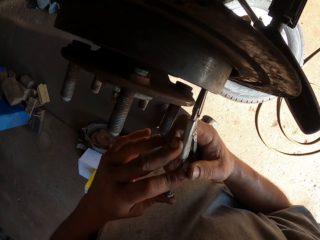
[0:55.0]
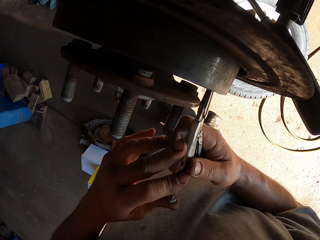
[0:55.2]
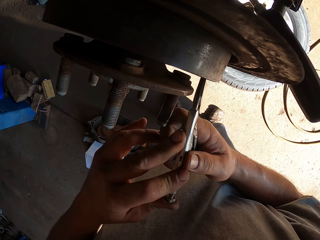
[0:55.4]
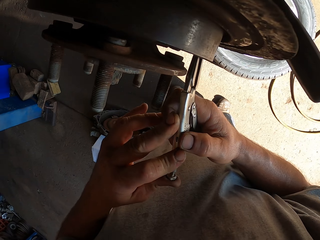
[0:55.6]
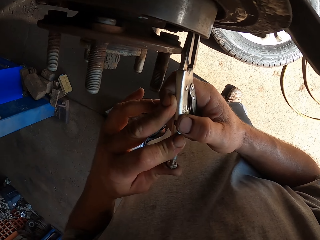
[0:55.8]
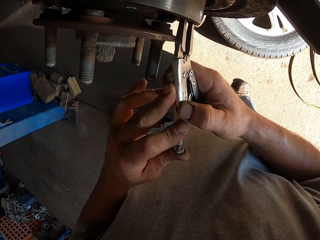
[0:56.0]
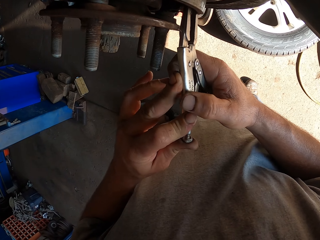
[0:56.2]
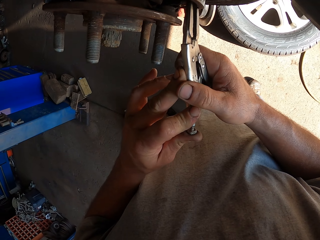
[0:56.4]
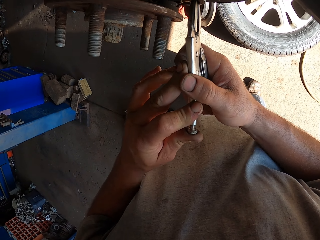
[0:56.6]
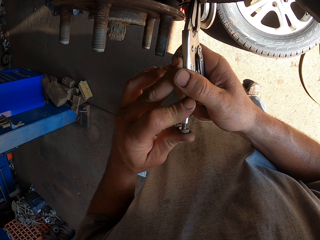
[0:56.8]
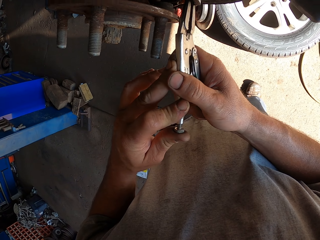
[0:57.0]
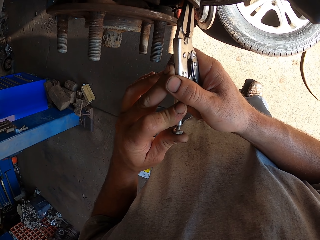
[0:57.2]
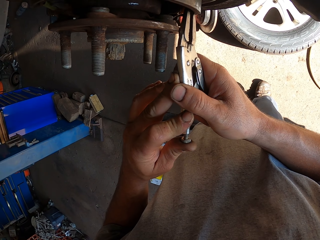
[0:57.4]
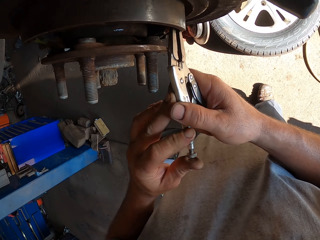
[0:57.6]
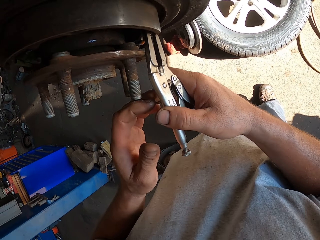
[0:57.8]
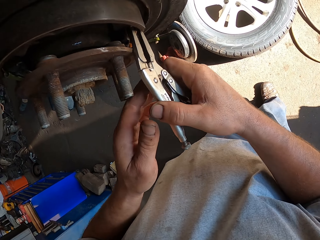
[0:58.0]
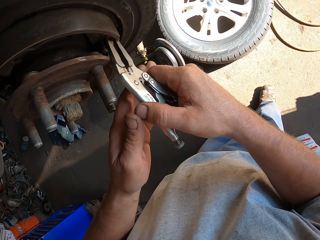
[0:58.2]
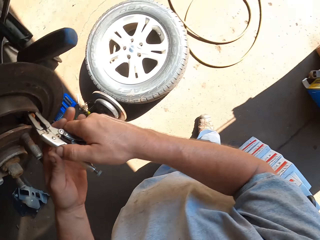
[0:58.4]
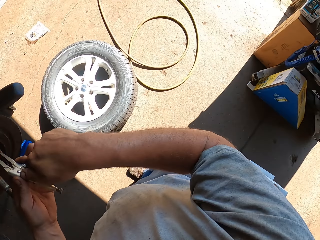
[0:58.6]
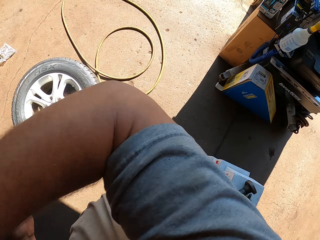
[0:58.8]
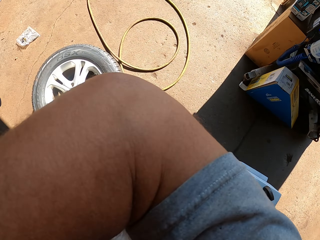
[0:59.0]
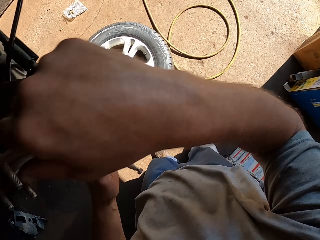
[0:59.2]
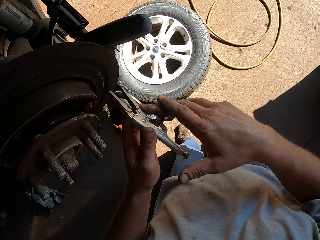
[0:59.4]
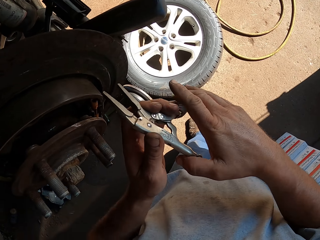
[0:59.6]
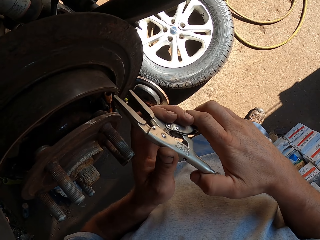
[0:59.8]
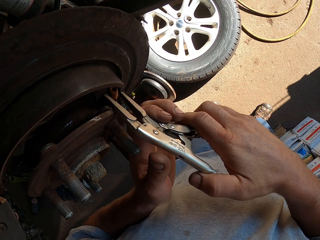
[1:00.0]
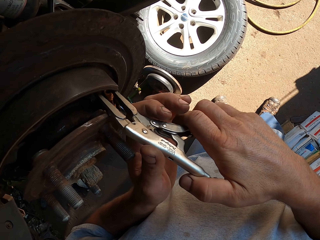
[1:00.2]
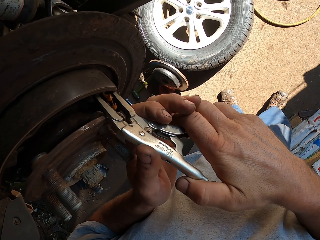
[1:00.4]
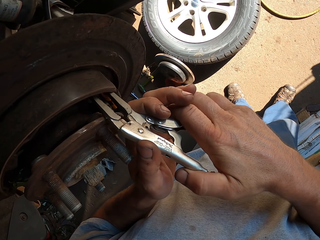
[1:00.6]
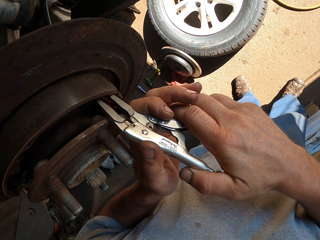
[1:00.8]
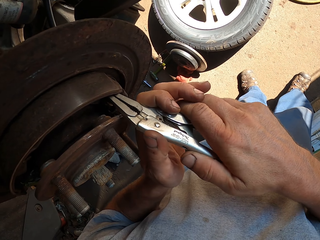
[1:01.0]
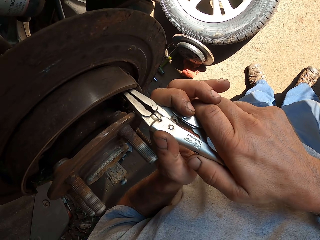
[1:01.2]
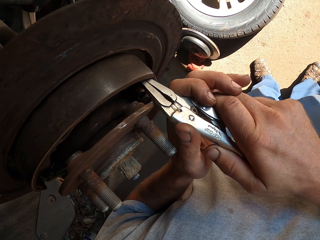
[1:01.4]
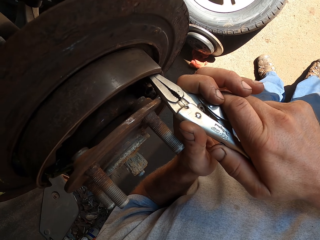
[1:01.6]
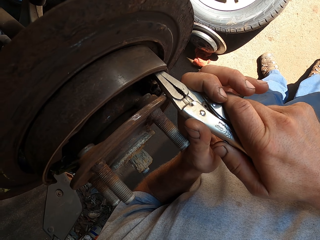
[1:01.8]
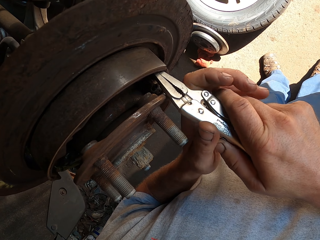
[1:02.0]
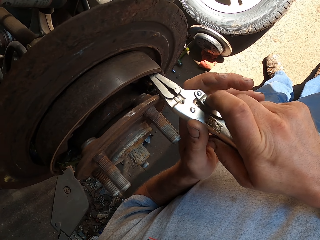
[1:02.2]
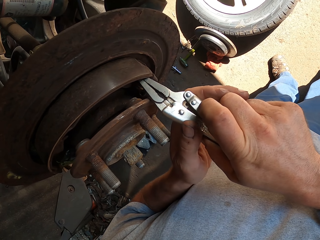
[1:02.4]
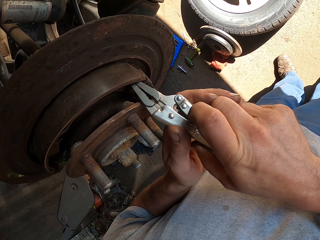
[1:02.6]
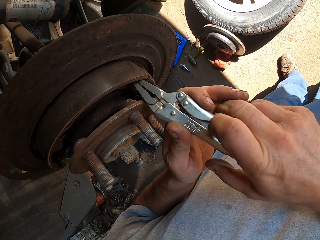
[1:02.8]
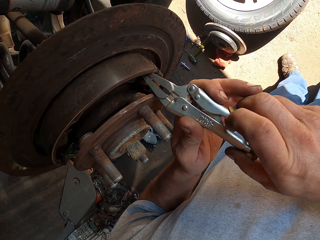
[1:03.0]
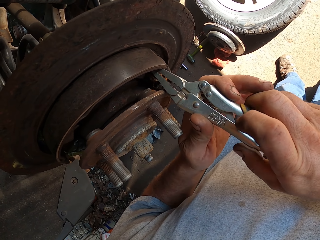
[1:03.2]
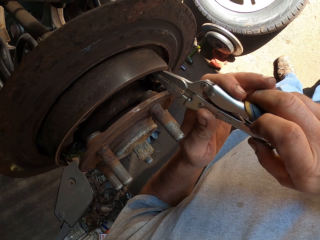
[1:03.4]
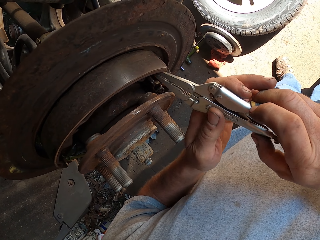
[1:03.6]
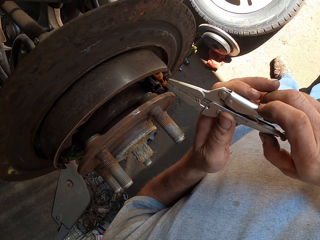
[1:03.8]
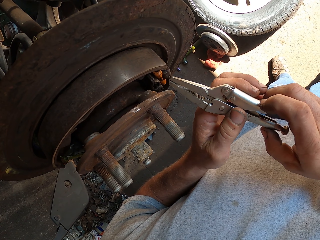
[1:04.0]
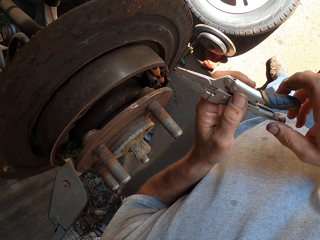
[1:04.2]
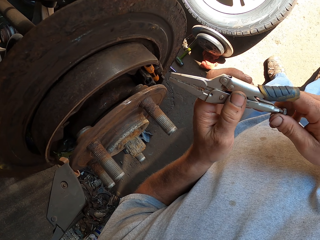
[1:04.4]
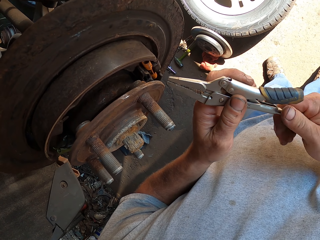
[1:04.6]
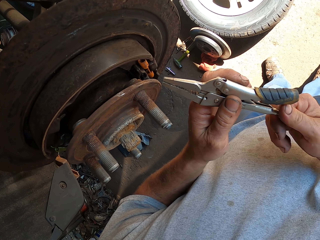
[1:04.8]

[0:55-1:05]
The camera wearer lifts the right hand in the room. They hold the pliers with both hands. They fix the wheel bearing with the pliers.

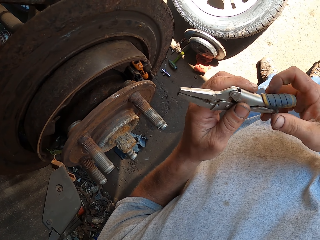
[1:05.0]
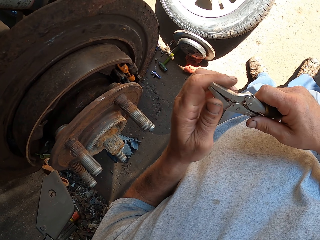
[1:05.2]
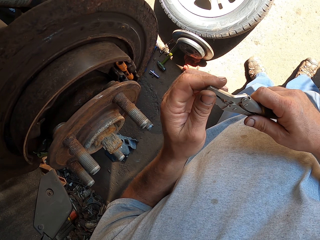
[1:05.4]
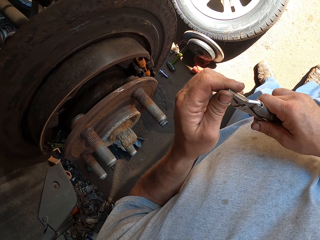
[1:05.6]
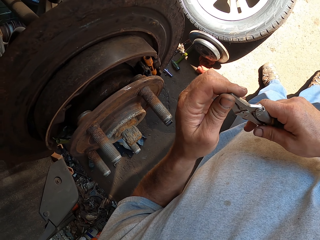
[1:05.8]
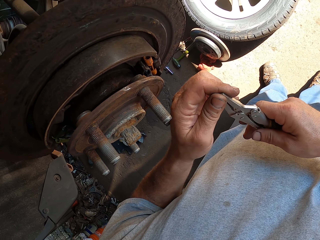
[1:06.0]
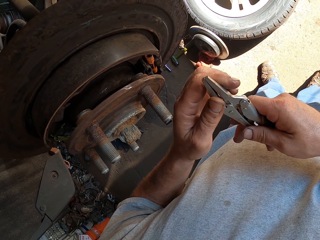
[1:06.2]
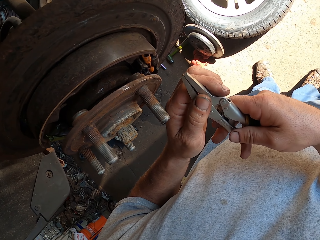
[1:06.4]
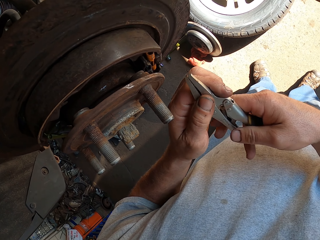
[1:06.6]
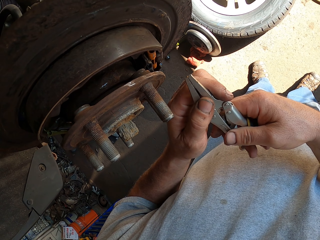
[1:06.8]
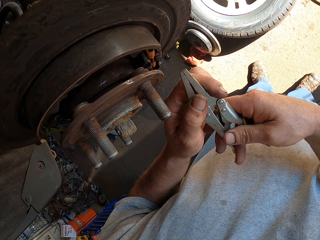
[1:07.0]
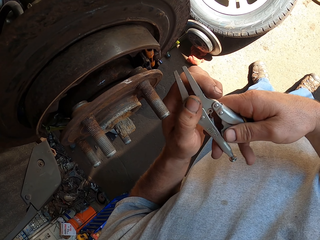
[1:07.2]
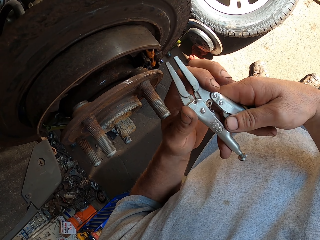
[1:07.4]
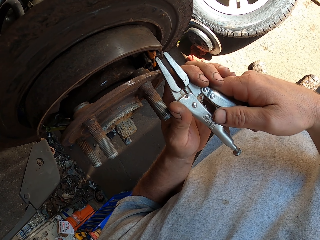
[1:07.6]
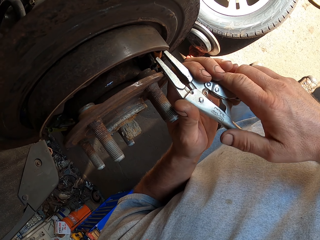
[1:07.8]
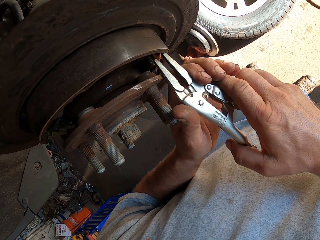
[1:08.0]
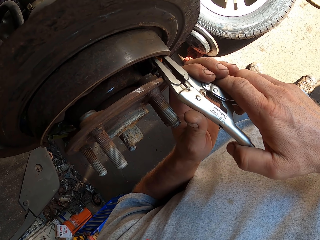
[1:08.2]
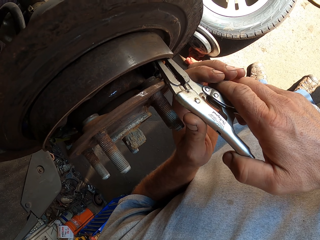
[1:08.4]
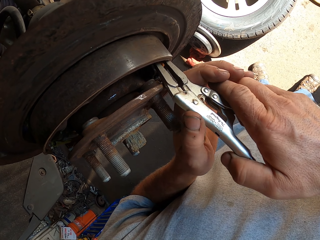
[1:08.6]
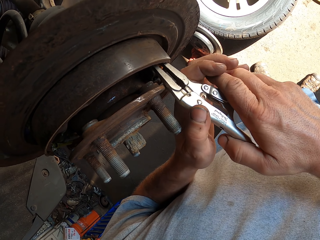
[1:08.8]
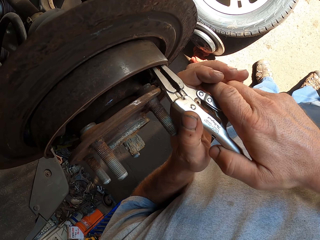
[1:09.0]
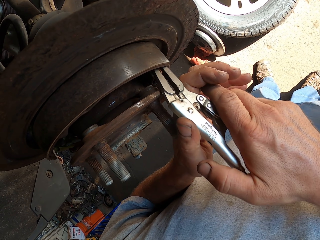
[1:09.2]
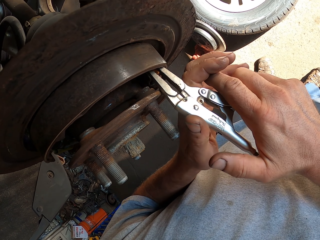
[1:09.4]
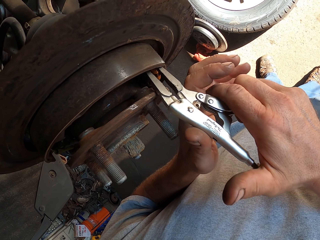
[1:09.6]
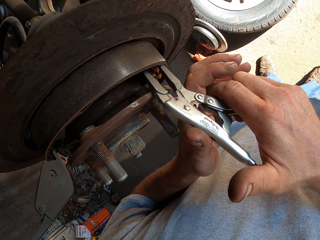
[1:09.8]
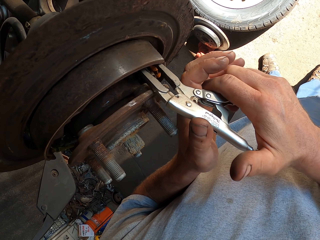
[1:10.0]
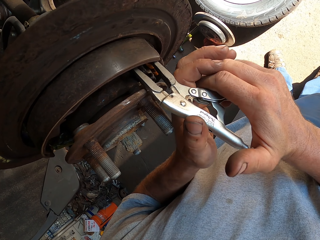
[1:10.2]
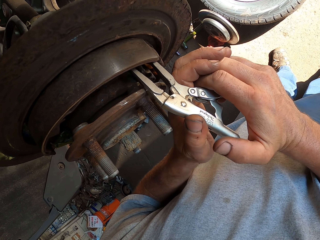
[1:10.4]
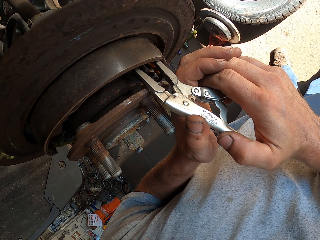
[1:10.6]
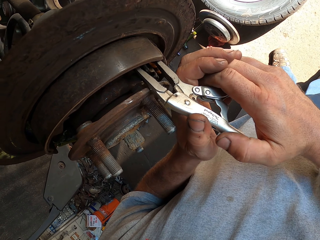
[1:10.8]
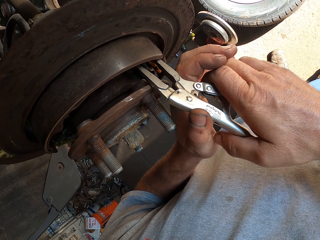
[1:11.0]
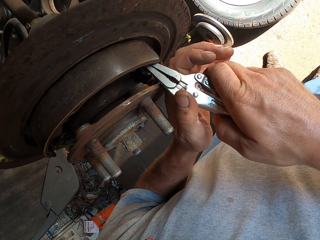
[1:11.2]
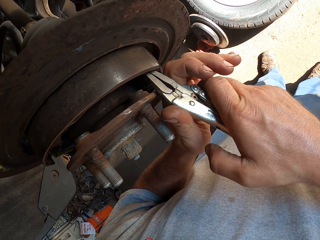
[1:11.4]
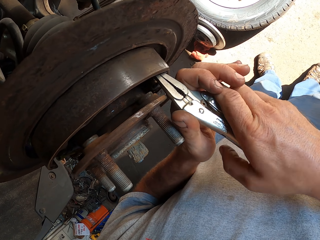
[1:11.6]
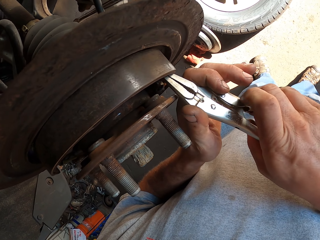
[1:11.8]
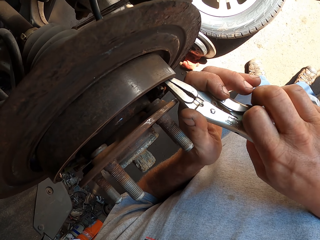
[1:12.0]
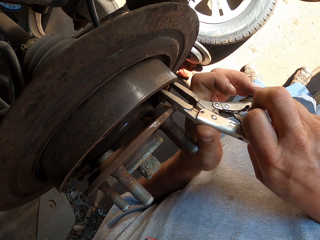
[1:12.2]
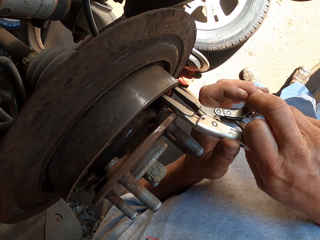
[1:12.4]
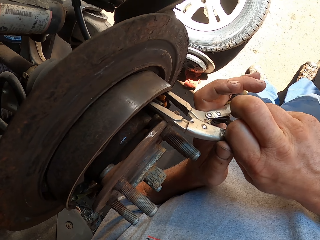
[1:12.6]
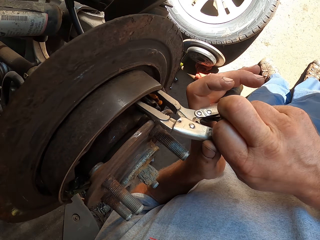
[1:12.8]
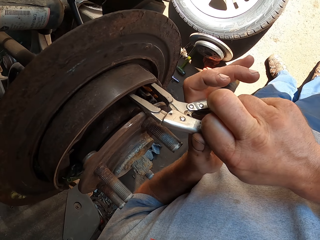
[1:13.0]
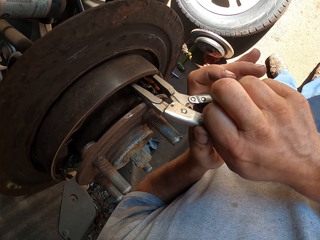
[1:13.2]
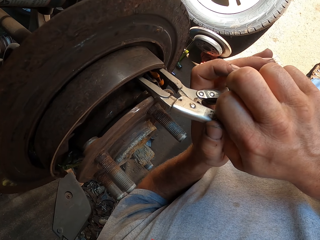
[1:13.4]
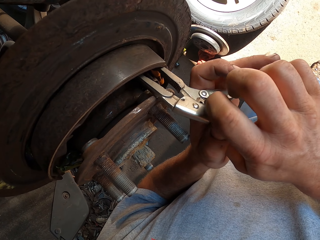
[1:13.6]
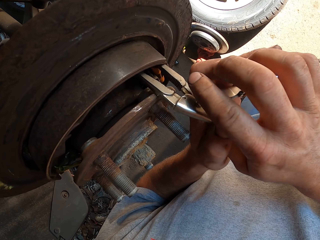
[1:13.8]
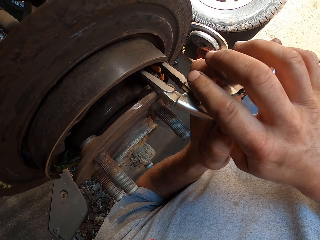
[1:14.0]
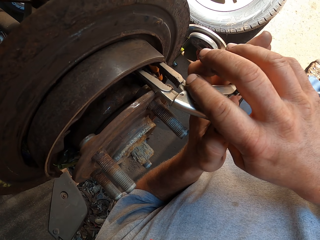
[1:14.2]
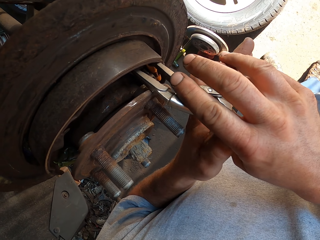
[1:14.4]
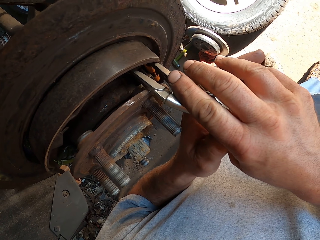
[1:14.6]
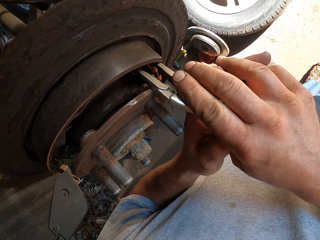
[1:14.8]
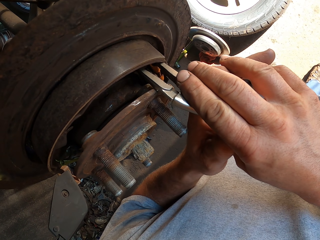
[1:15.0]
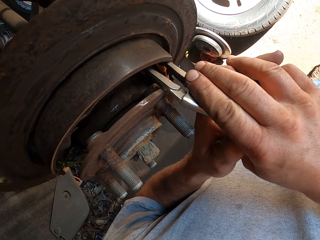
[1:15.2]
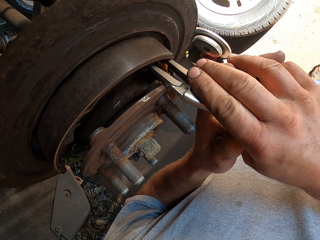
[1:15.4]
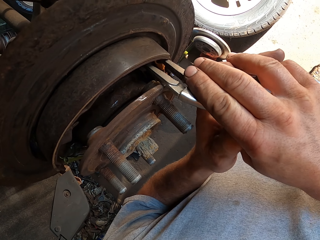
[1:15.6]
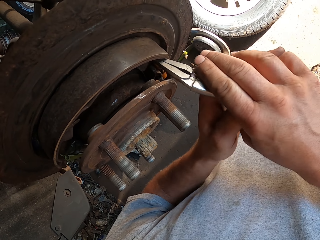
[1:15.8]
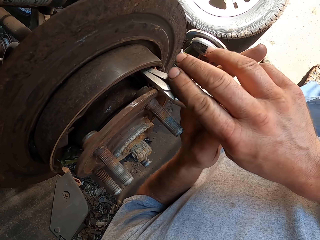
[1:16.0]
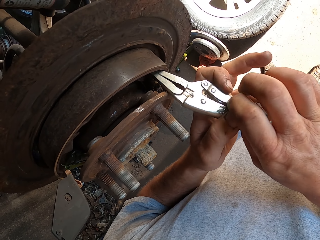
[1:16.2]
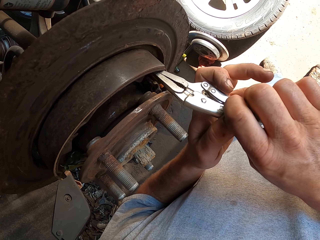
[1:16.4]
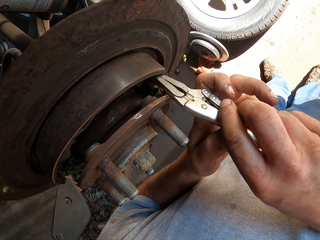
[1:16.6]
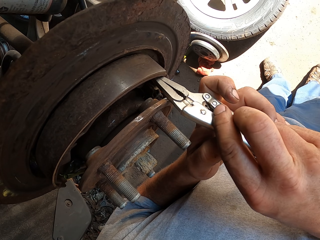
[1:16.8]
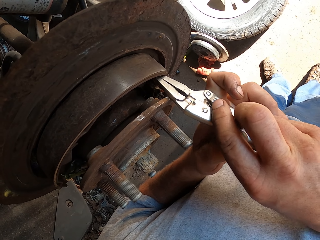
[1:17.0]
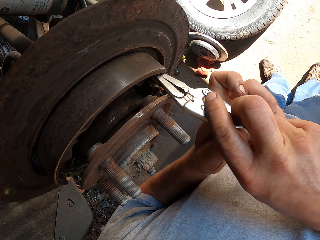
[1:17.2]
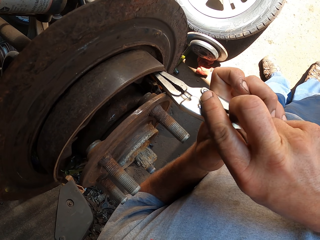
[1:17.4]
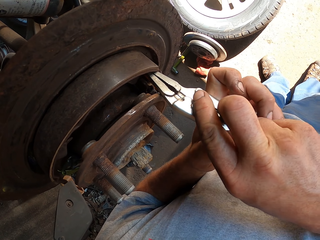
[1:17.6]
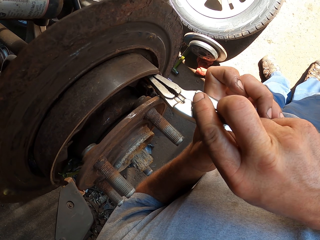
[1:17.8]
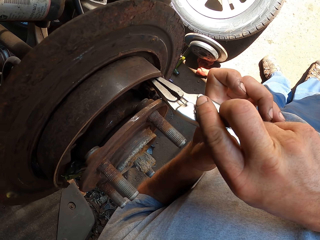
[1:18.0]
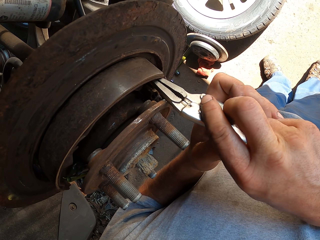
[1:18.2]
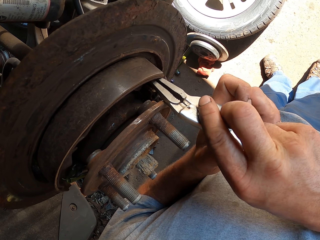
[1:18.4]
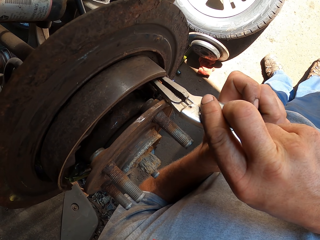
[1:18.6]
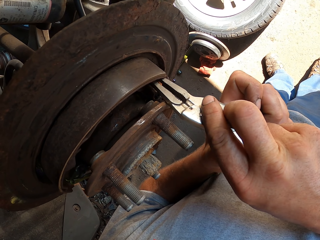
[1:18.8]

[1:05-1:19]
The camera wearer adjusts the pliers with both hands. They touch something. They fix the wheel bearing with the pliers.
